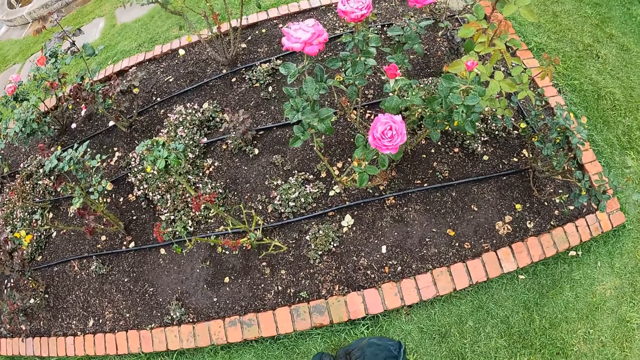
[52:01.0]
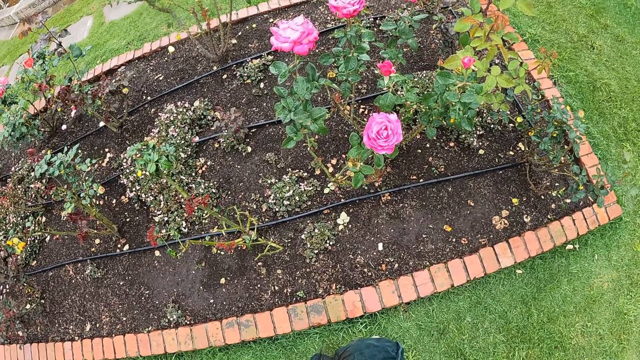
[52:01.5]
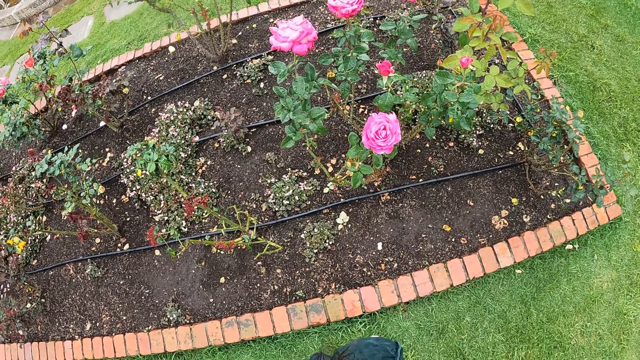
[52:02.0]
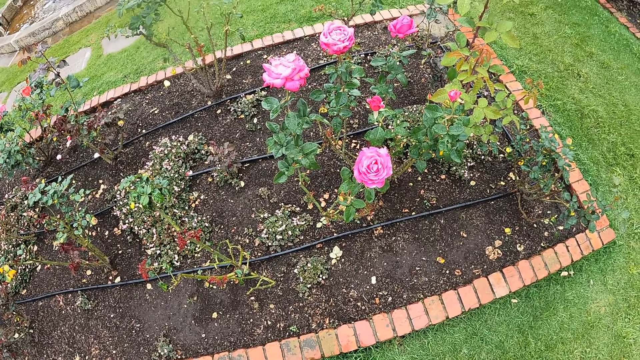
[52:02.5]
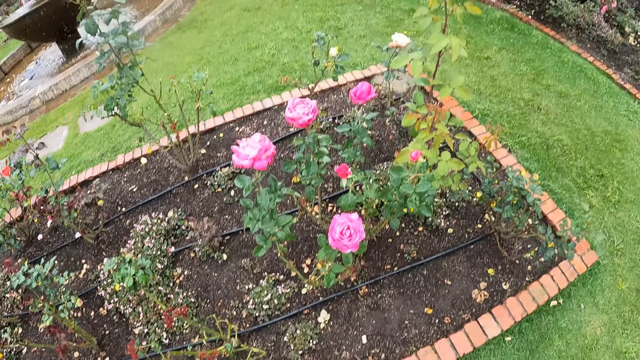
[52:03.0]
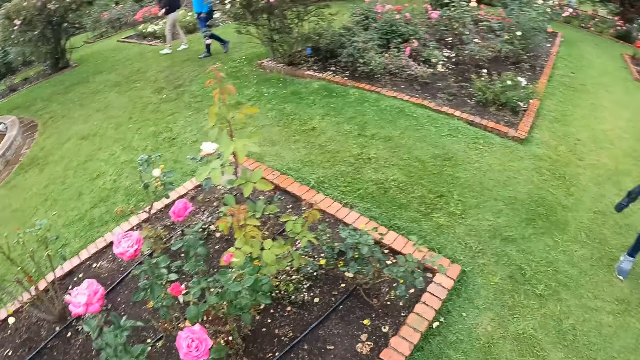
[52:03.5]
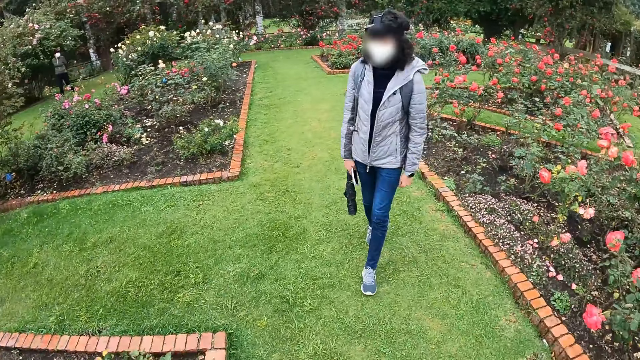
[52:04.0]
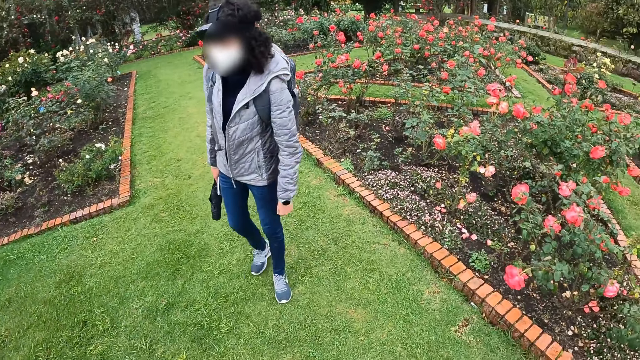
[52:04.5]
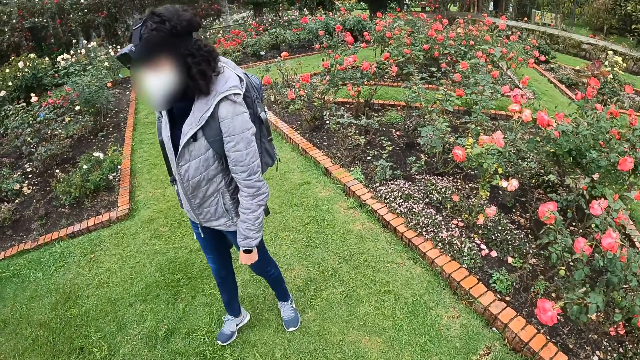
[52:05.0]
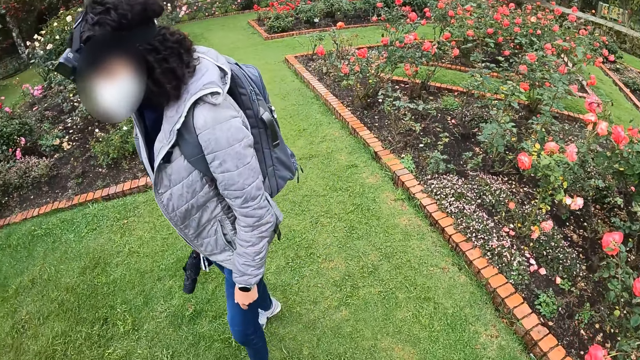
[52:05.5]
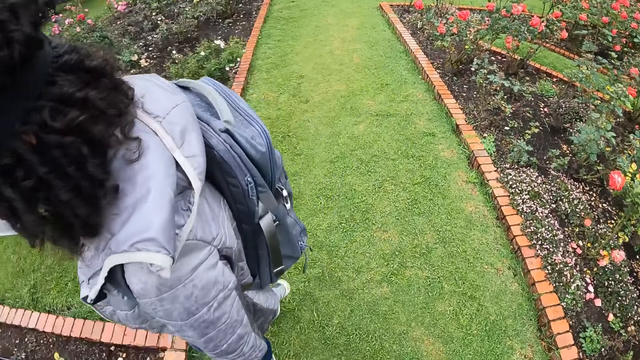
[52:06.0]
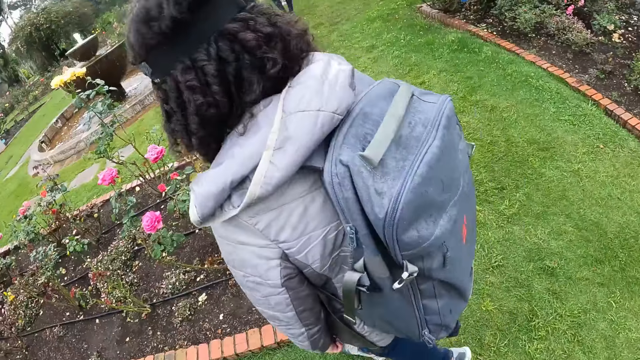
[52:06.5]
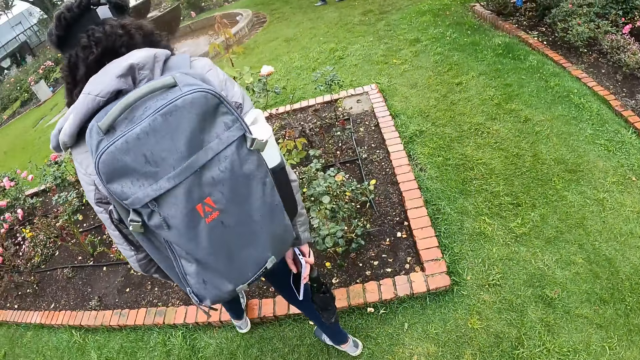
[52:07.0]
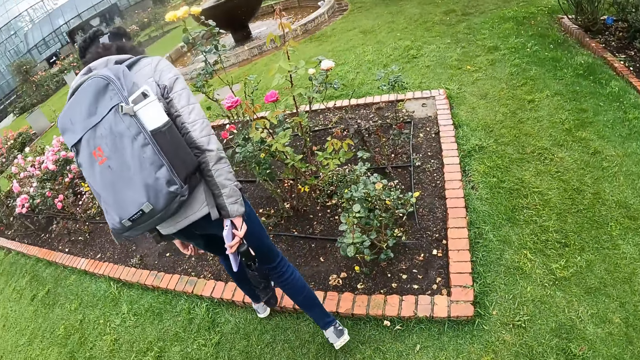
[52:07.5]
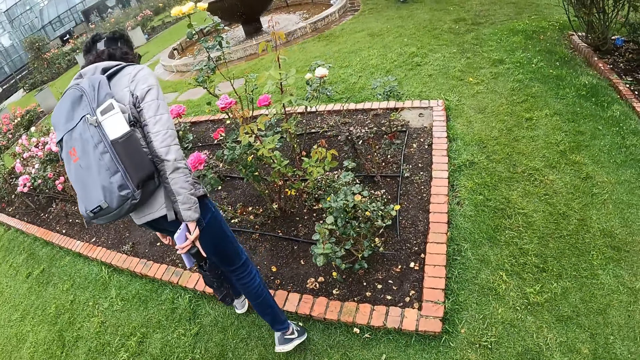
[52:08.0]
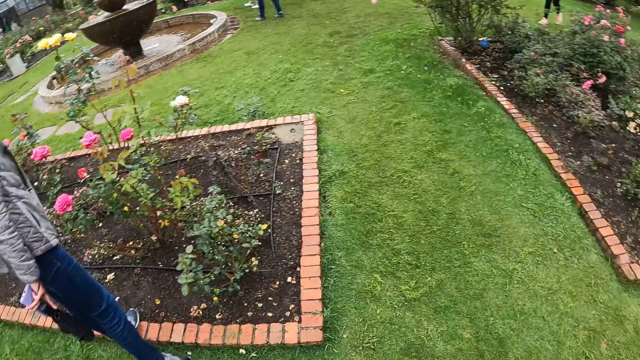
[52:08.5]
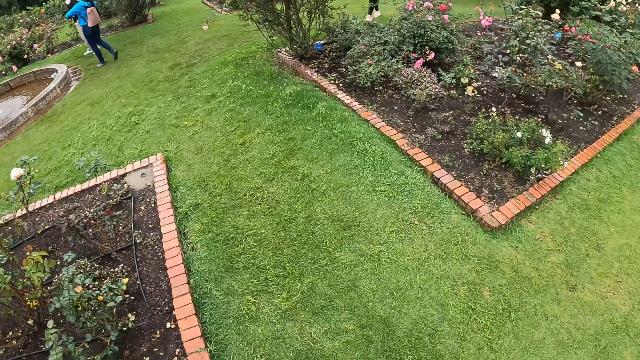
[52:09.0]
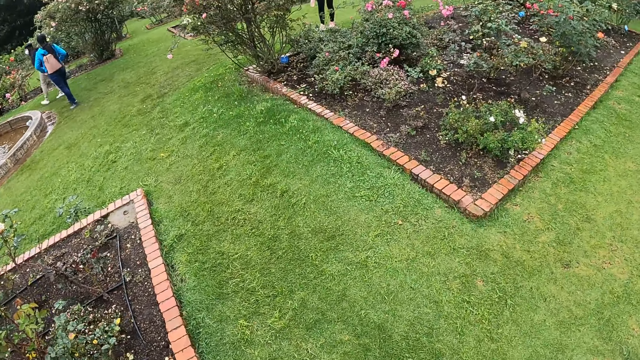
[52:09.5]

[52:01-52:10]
The camera wearer looks at the plant with pink flowers. A woman moves towards the plant with pink flowers. The woman walks towards the camera wearer. The woman looks at the plant with pink flowers.

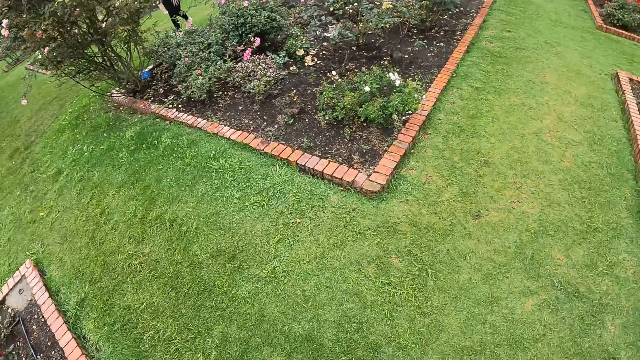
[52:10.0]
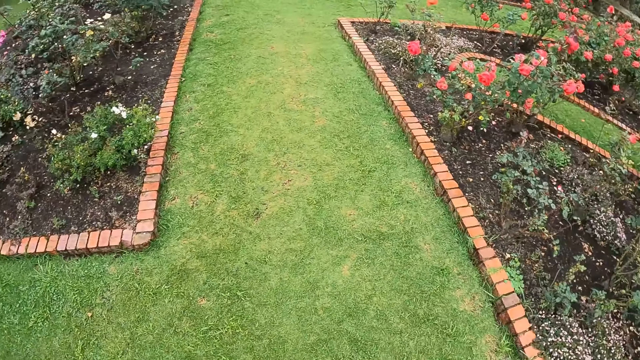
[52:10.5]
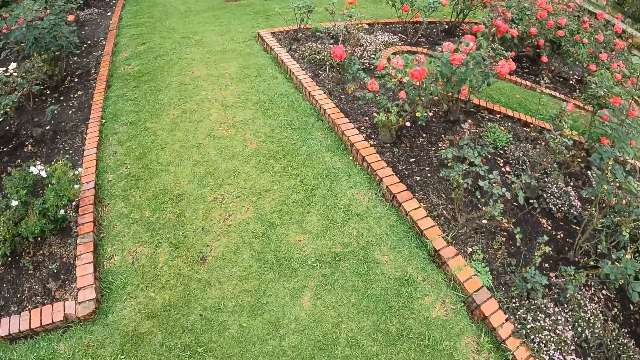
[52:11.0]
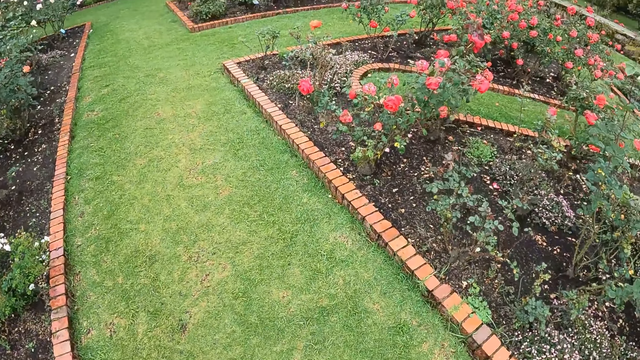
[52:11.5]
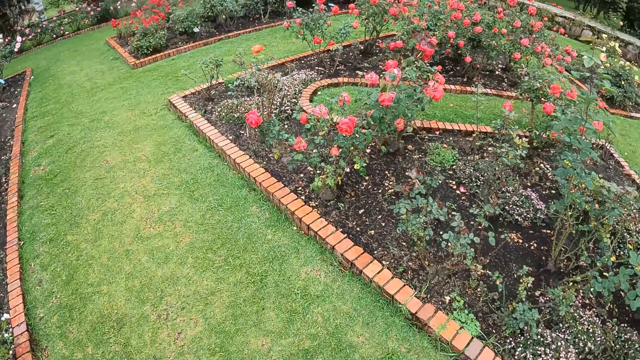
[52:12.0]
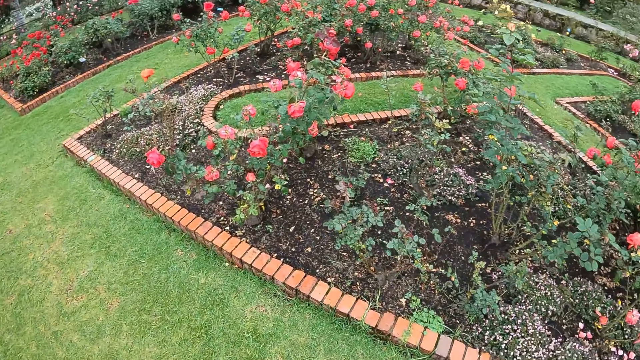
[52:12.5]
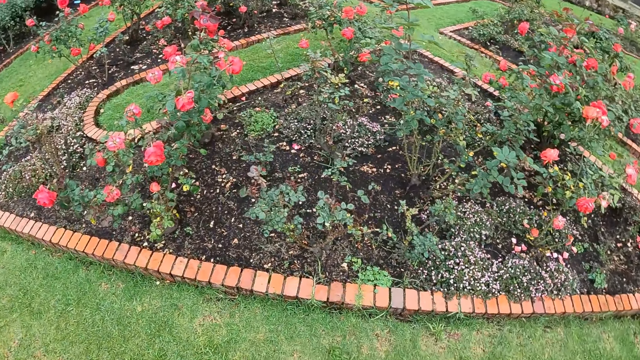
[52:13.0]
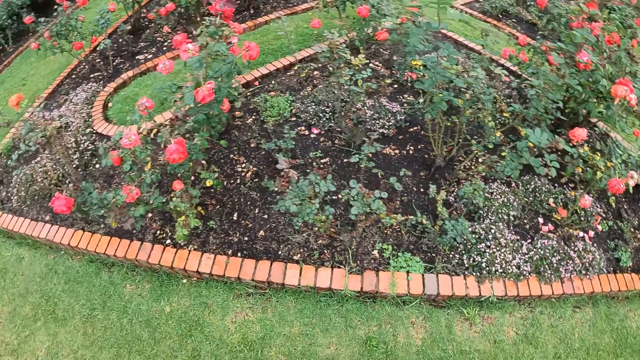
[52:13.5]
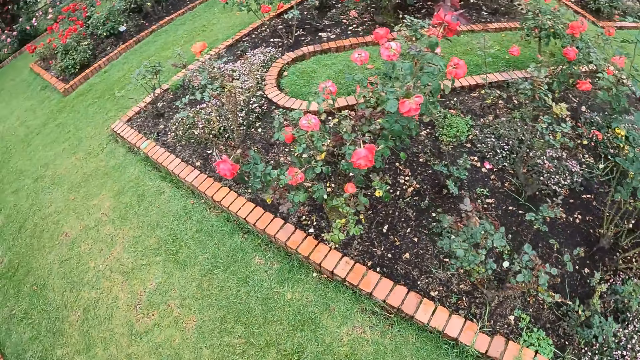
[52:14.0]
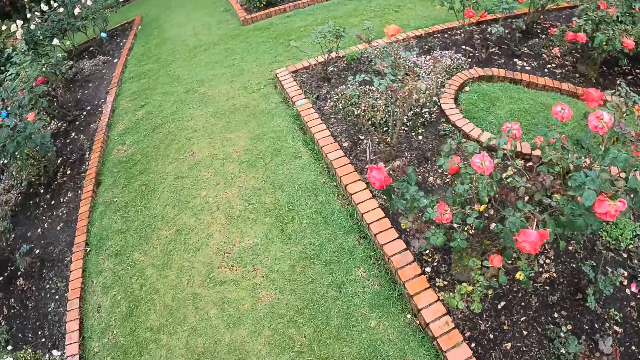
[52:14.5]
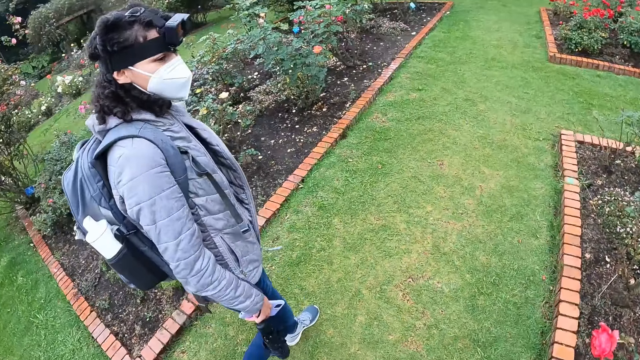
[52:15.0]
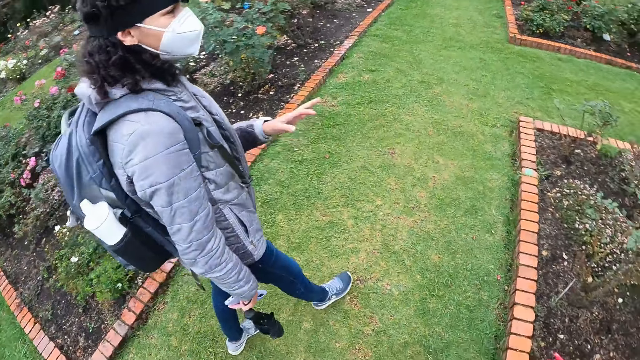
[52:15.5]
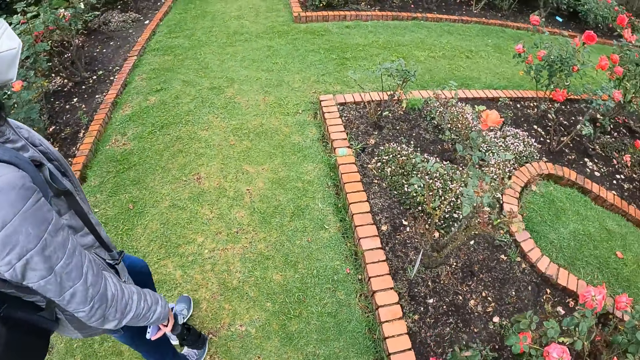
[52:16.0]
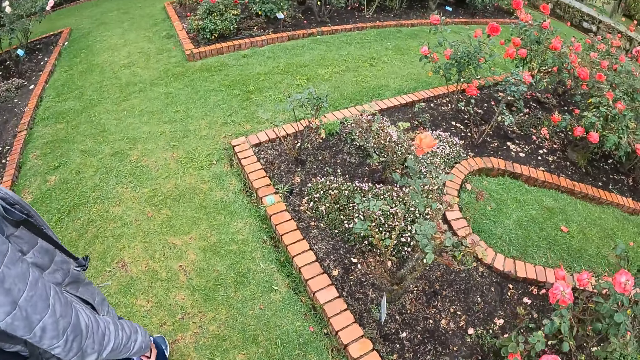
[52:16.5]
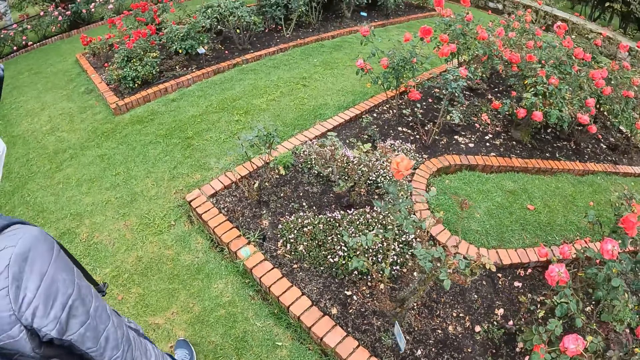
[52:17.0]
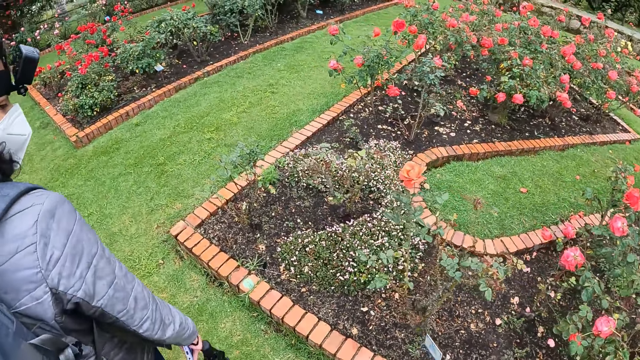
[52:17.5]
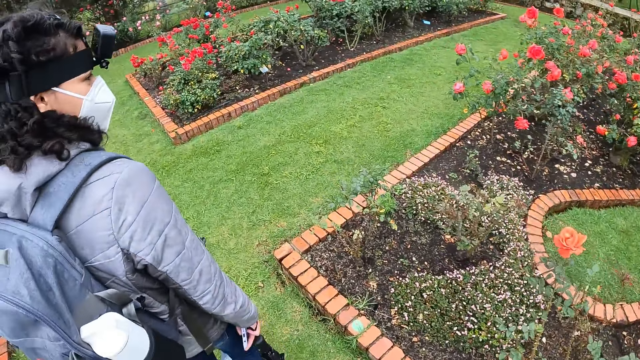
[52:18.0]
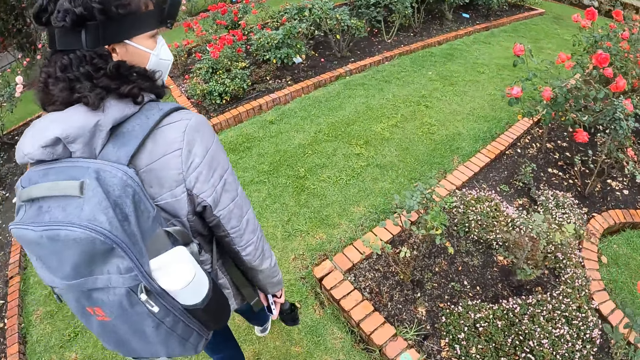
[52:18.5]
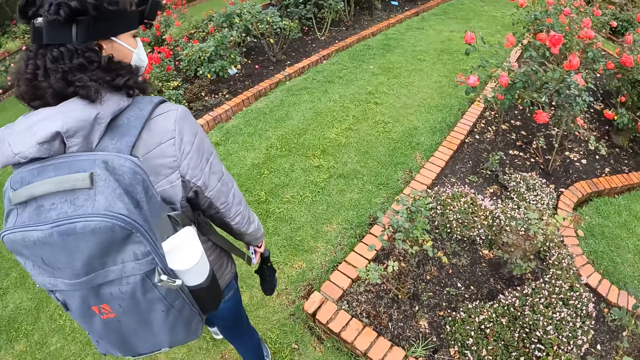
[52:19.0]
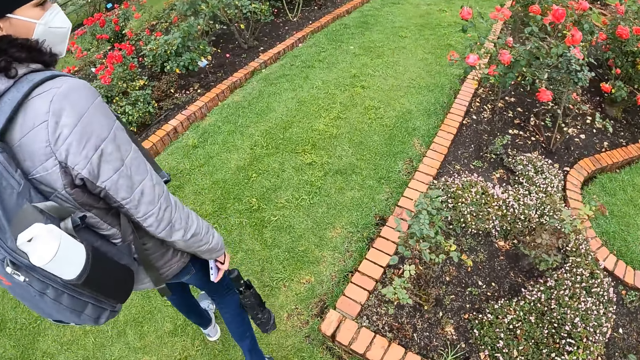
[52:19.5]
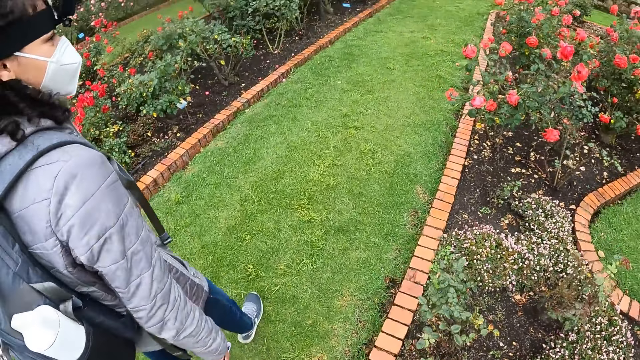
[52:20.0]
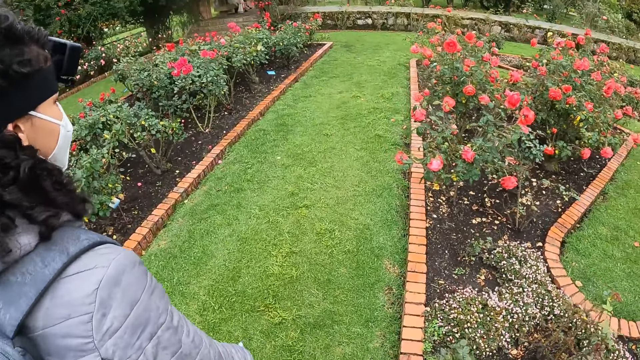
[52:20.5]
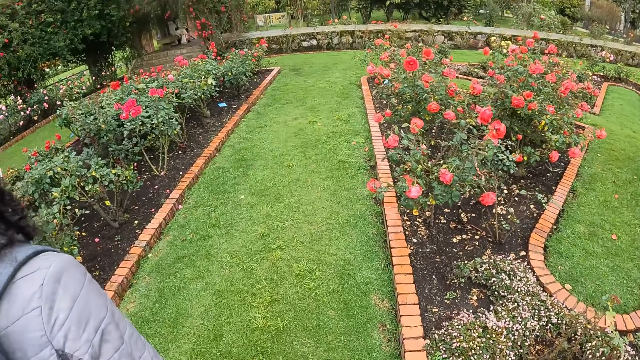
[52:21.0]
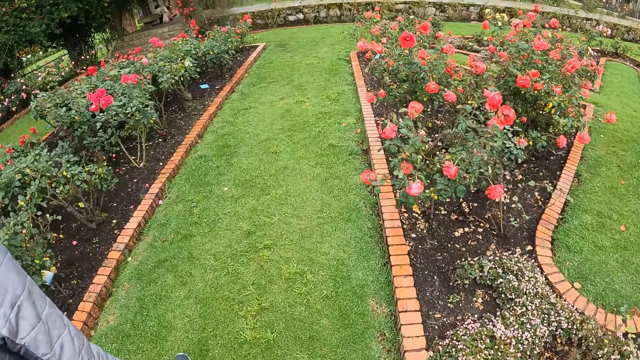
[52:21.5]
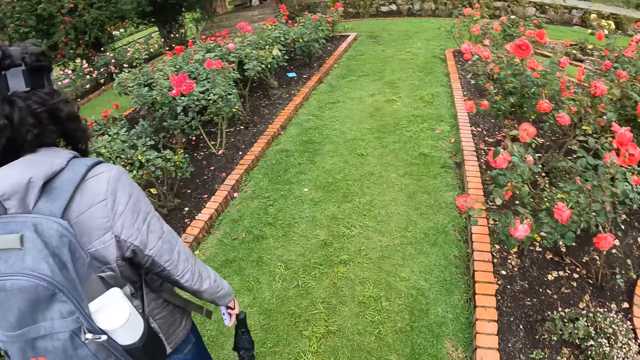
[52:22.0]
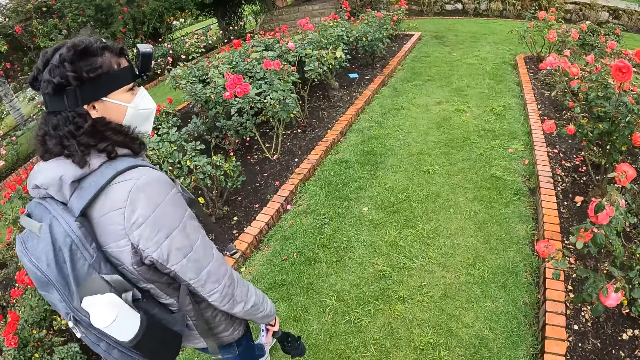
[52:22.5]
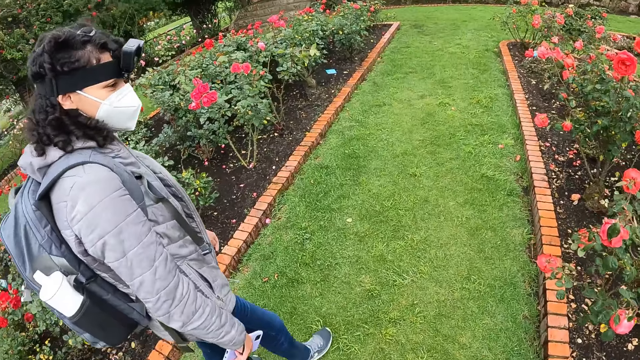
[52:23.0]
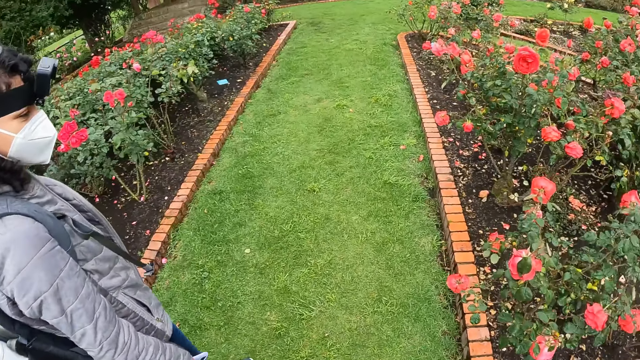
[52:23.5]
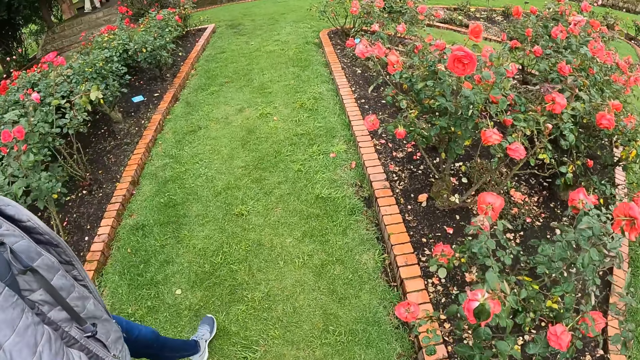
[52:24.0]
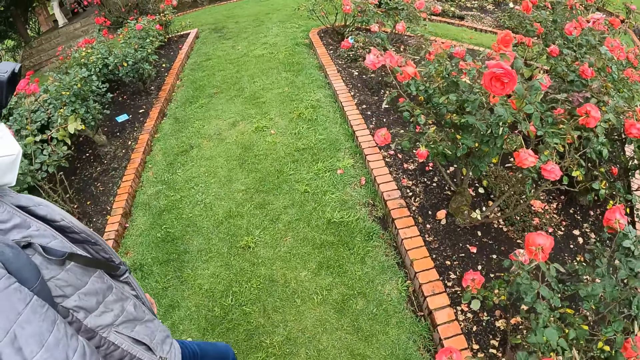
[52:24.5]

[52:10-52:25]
The camera wearer looks at different plants with flowers in the garden with the woman. The woman moves a hand. The camera wearer looks at the flowers.
